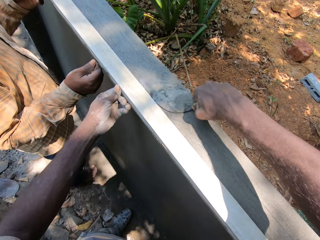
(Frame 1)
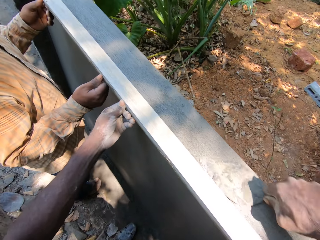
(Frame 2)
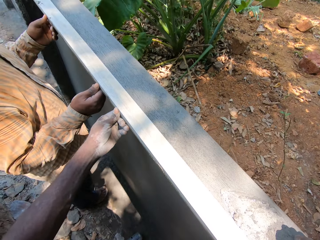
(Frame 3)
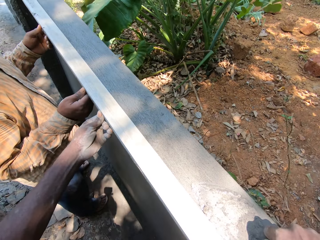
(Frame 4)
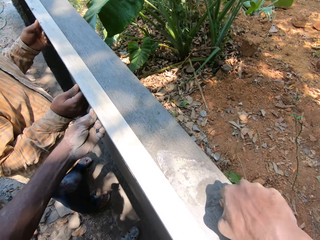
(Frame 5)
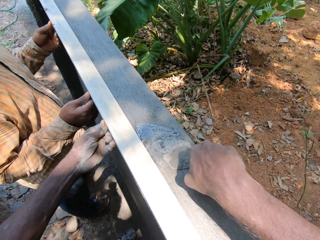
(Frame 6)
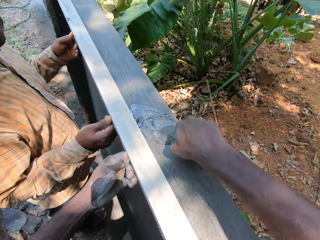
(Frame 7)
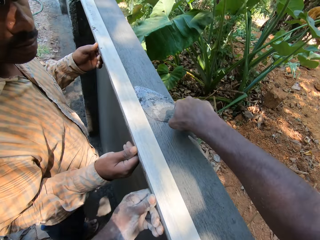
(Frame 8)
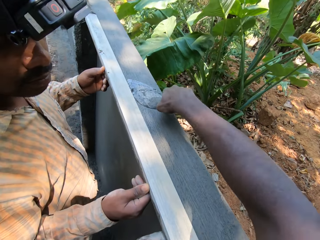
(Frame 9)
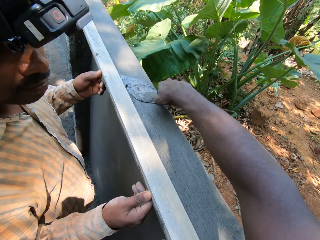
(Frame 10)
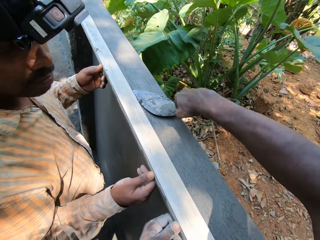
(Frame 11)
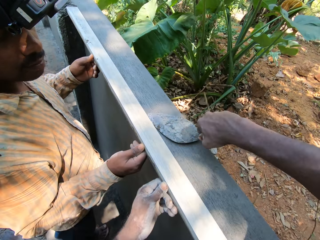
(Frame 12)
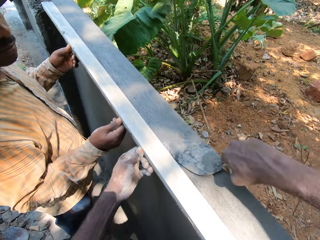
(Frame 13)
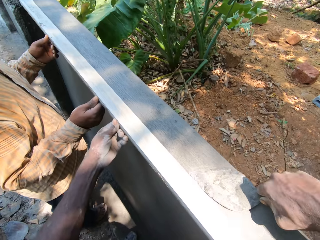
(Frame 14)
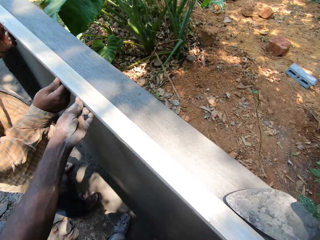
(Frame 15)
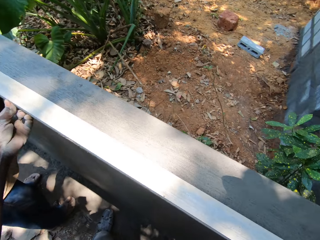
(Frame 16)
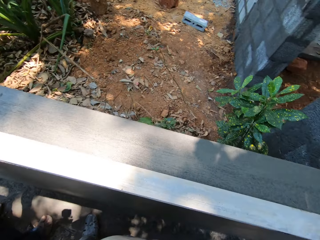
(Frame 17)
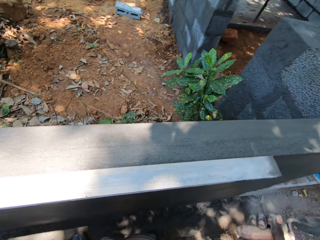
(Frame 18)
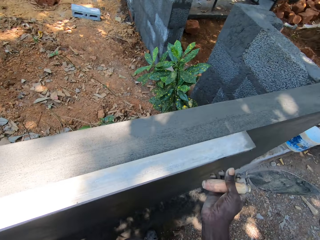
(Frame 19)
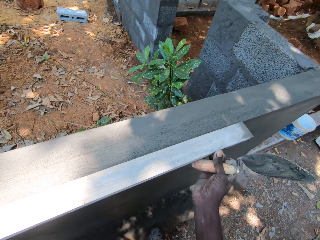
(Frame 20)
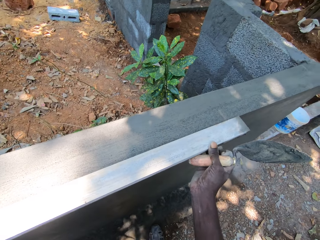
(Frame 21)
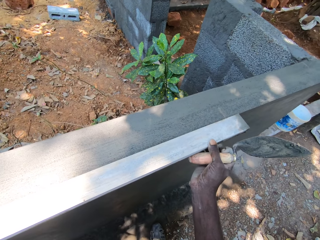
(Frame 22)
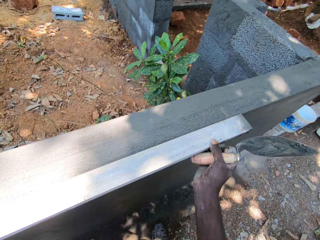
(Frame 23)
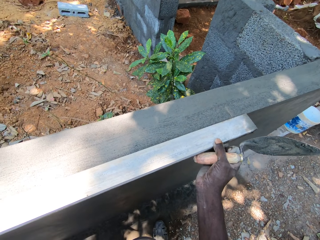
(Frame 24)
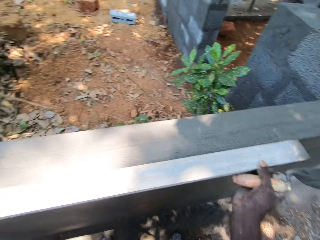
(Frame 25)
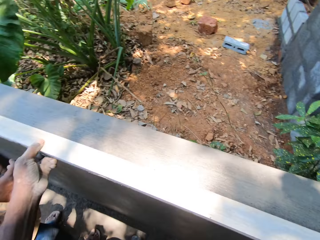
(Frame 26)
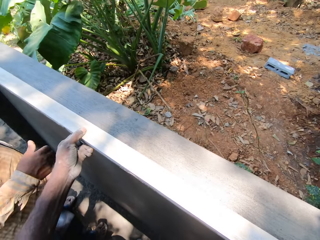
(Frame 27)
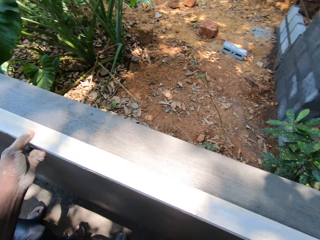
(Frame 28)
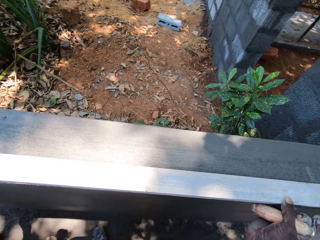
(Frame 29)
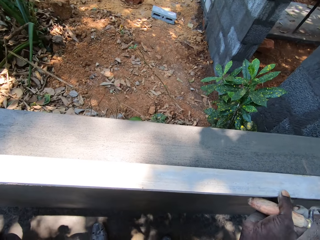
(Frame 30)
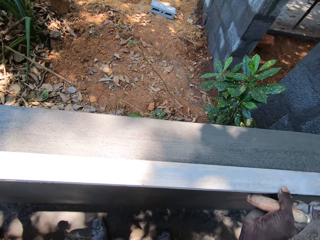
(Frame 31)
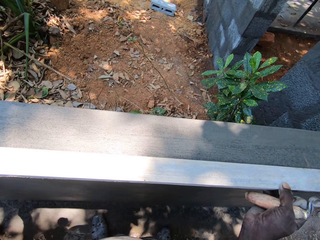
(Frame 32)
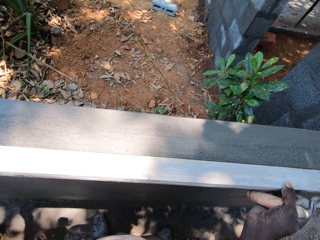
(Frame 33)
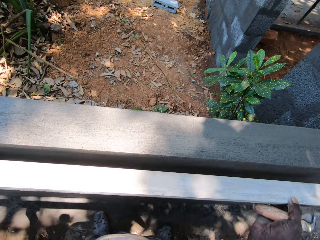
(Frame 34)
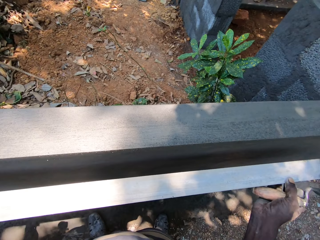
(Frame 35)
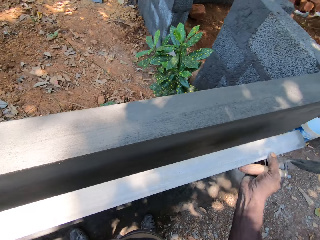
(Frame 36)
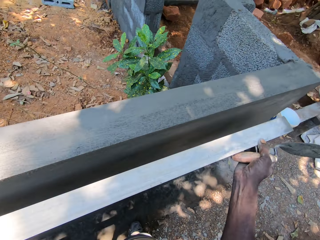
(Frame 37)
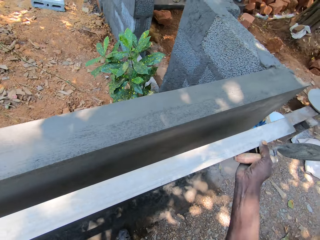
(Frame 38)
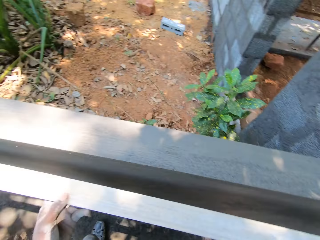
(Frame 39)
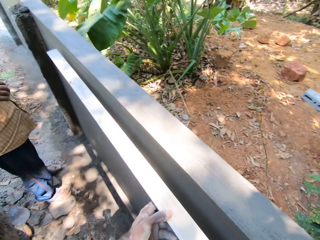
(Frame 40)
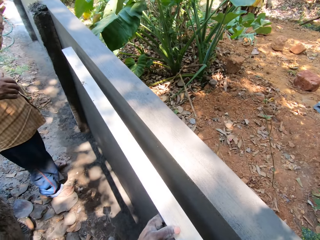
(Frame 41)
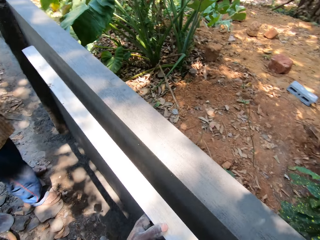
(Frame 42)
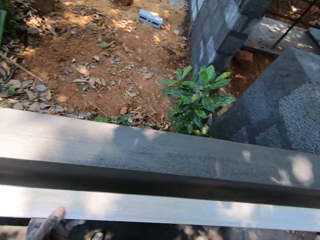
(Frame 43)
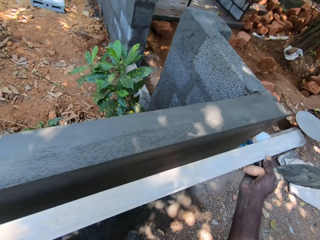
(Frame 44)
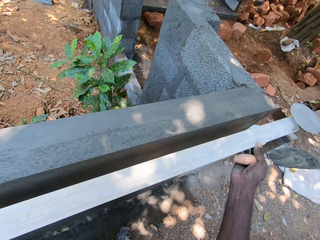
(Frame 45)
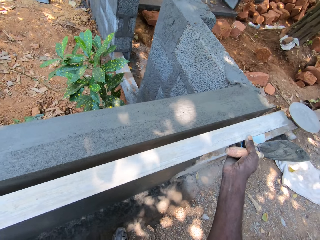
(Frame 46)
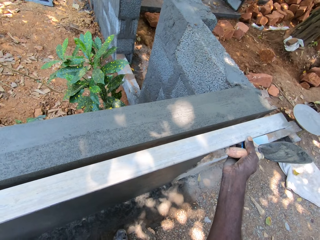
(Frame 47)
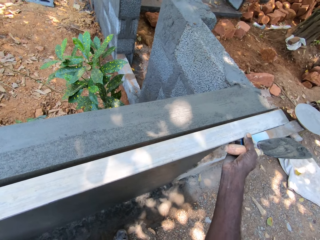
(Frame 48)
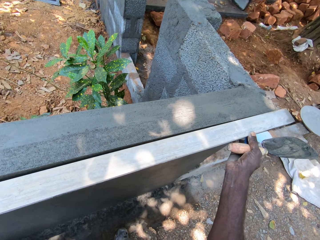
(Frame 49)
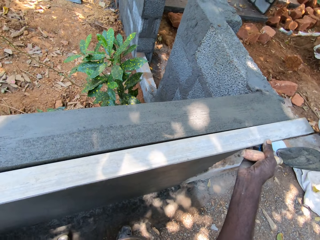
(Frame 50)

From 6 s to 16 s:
A man holds the plank on the wall with both hands. The camera wearer looks at the block. He moves the plank on the wall with both hands. He carries metal.

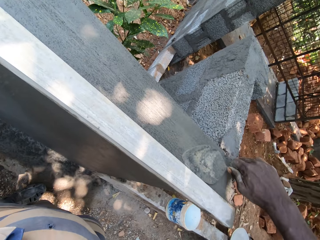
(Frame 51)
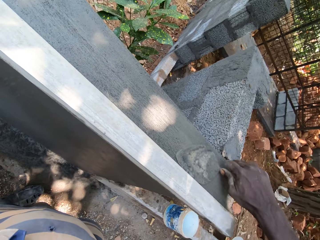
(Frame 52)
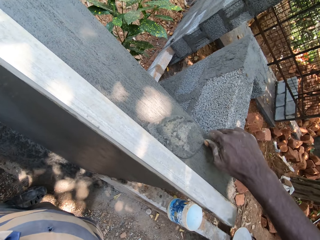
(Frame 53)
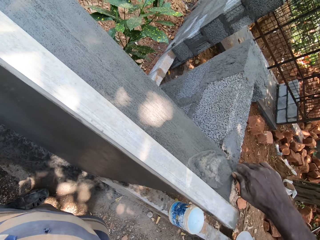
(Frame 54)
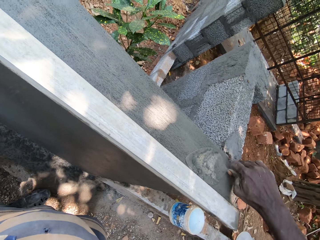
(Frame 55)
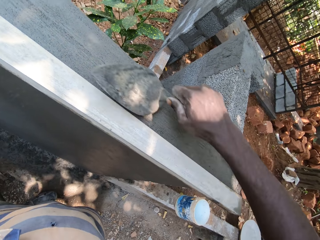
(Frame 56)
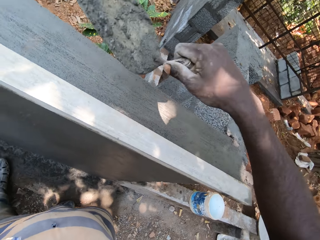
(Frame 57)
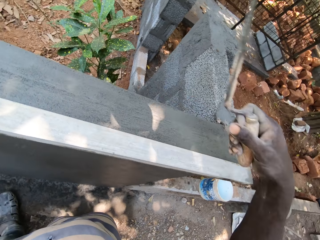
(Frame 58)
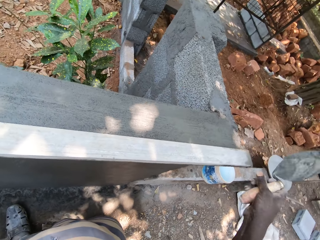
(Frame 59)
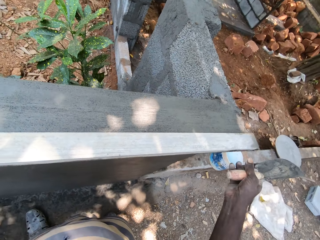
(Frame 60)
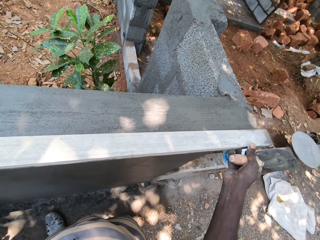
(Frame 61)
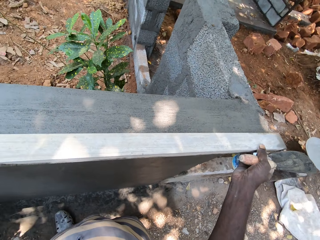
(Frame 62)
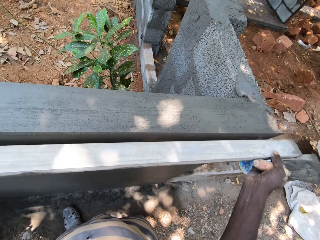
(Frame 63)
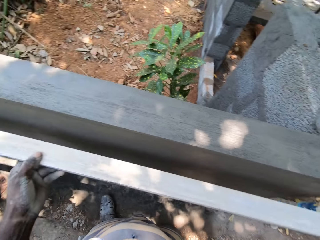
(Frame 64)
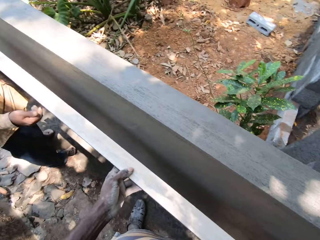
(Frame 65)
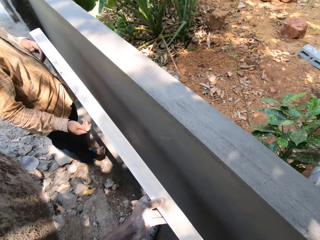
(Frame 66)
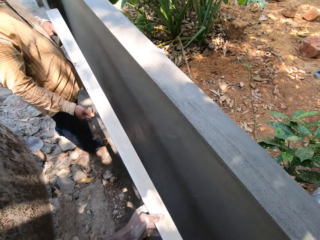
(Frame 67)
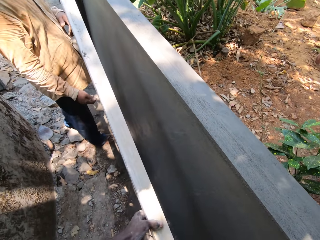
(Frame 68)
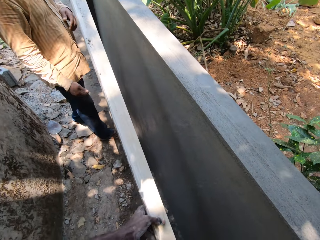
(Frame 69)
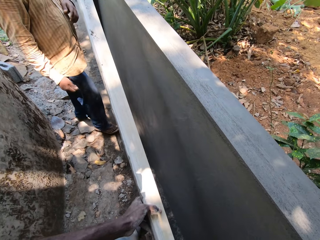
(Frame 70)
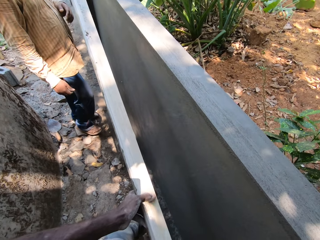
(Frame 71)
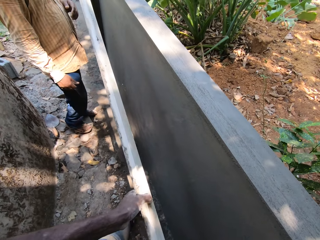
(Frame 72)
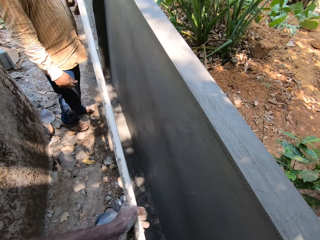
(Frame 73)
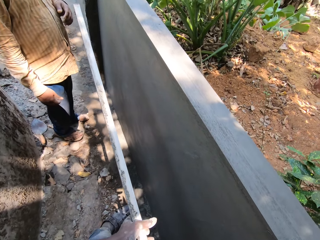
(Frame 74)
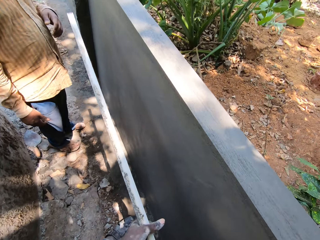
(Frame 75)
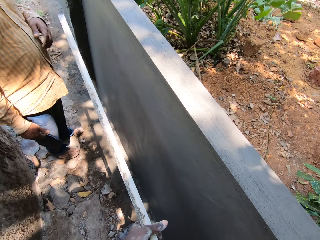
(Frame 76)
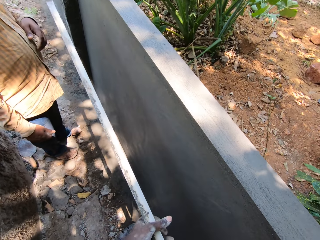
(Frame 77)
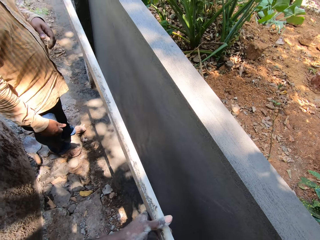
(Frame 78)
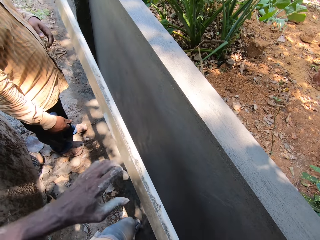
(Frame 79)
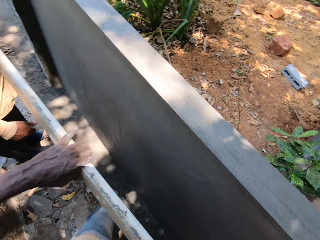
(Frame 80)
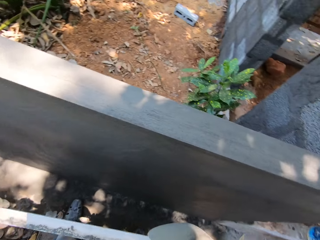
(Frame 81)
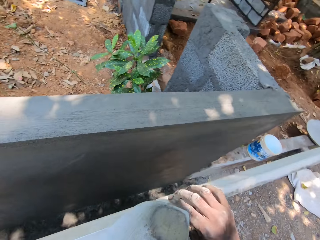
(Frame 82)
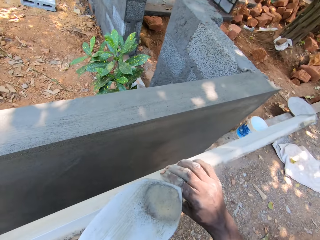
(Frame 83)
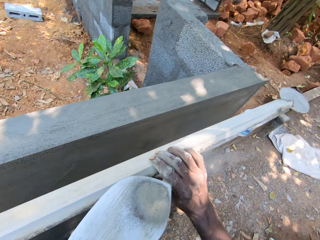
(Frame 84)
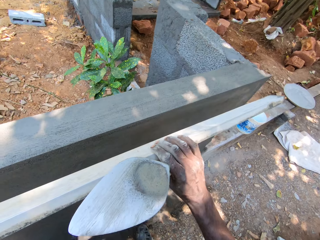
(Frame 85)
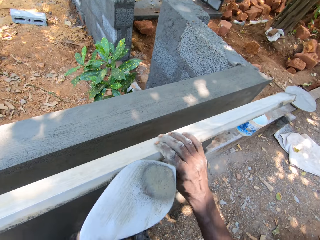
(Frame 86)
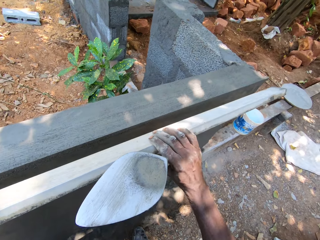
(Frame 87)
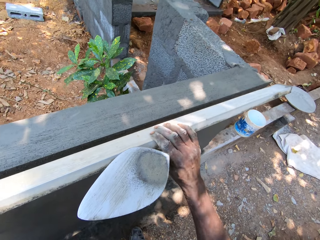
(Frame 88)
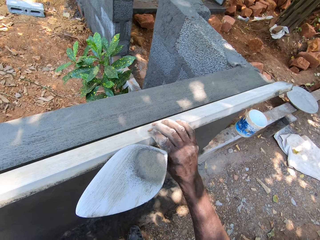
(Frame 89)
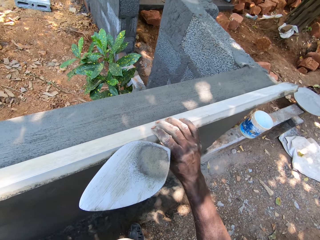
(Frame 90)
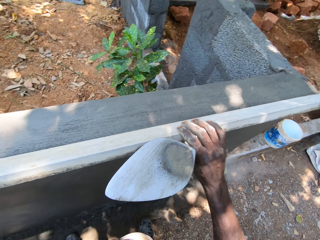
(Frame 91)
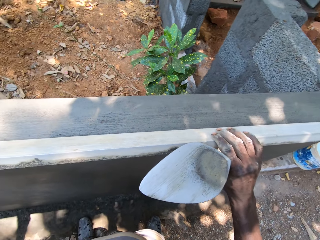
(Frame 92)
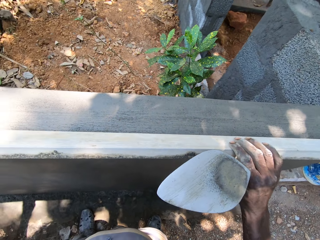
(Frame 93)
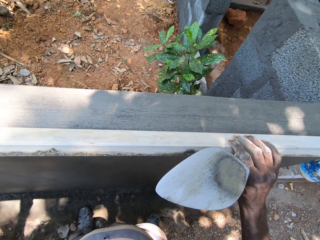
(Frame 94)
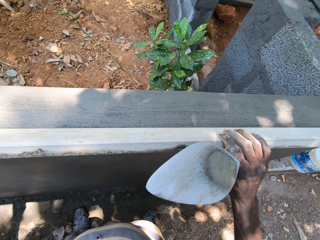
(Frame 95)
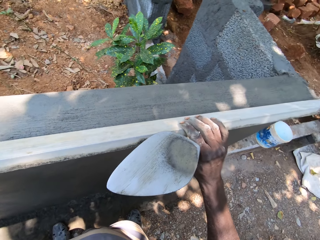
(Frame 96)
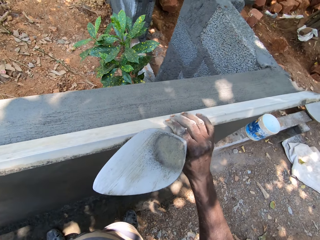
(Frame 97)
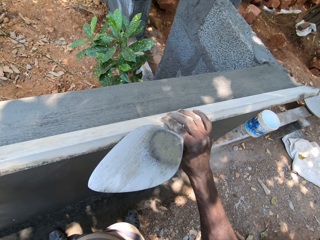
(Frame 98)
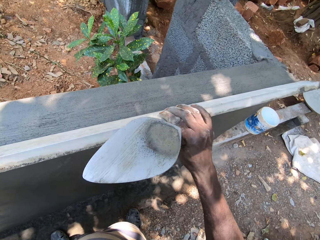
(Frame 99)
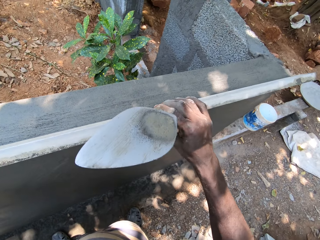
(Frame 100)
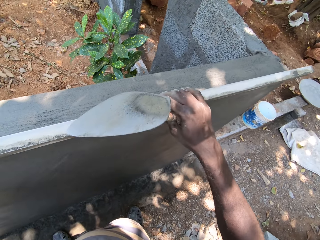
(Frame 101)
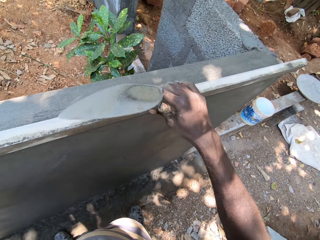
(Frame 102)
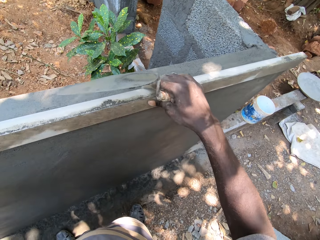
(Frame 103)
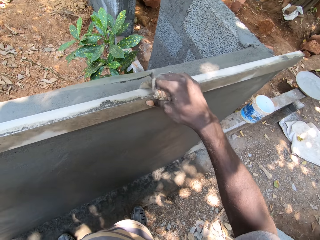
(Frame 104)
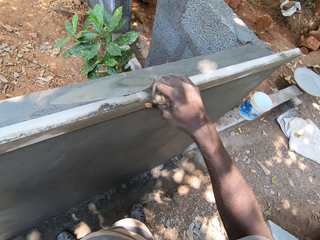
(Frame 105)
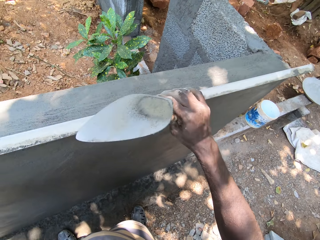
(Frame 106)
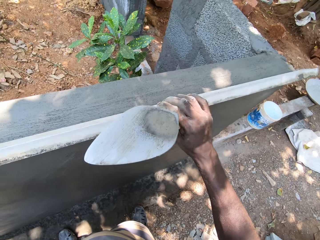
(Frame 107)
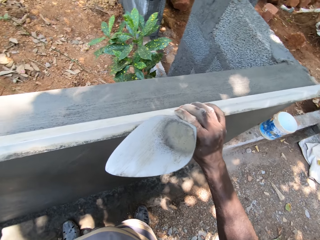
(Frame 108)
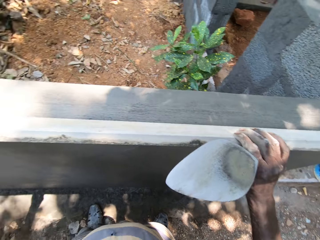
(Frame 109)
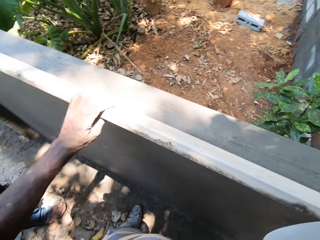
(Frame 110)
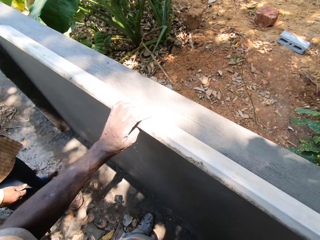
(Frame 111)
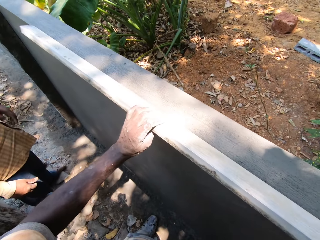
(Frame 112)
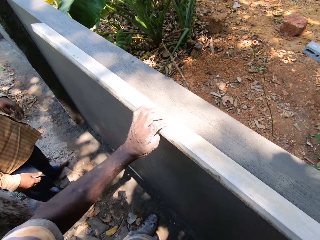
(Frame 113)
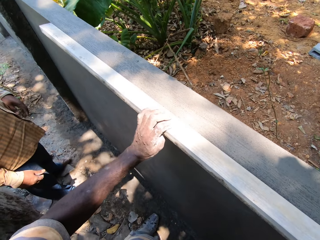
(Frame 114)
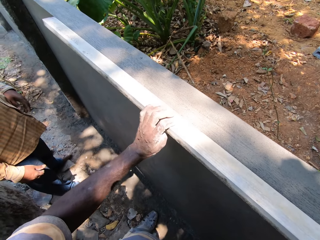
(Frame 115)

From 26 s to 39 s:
The camera wearer carries the plank from the wall with both hands. He removes metal from the wall. He turns the metal. He taps the plank on the wall with both hands.
